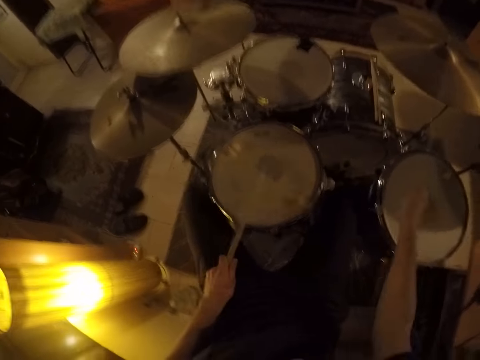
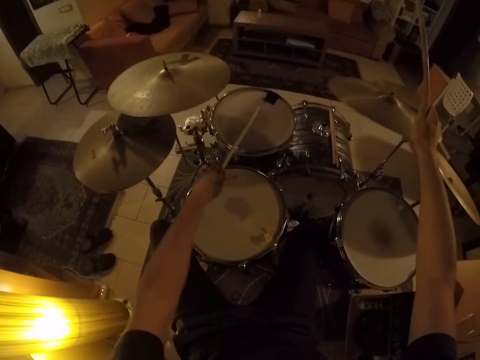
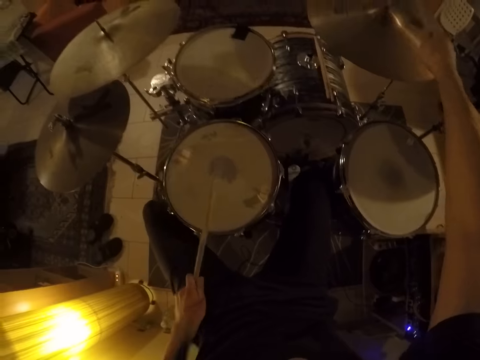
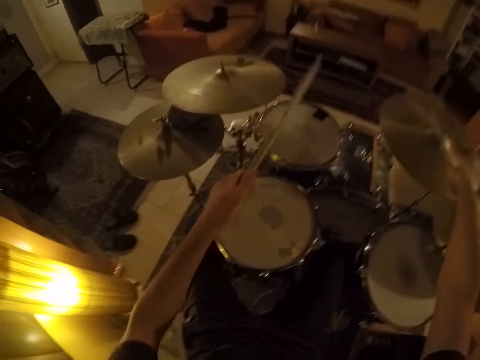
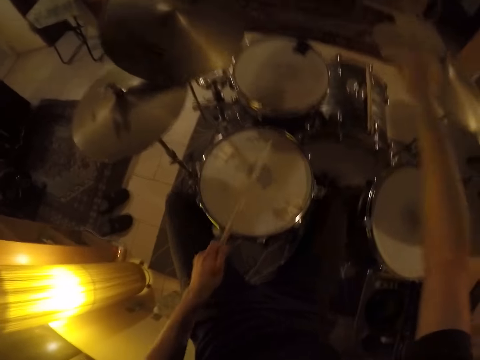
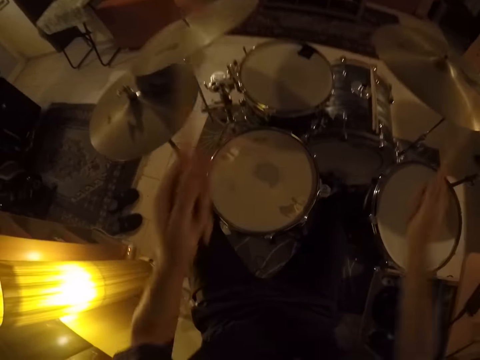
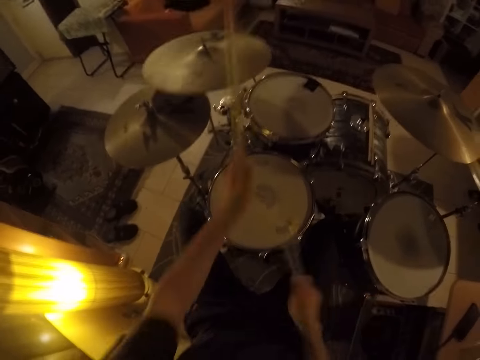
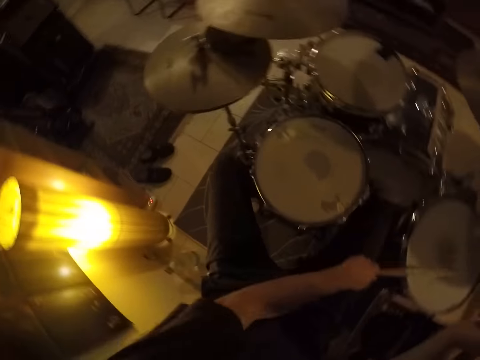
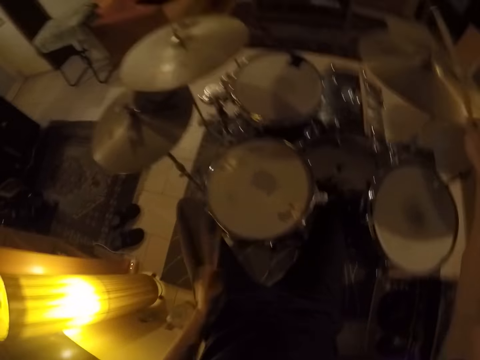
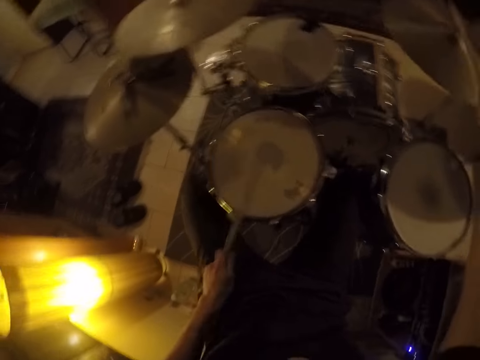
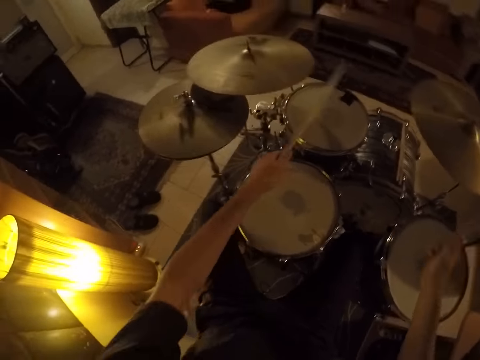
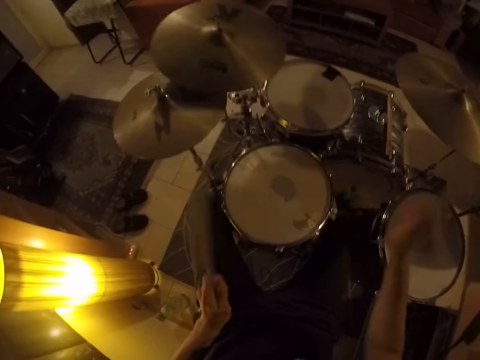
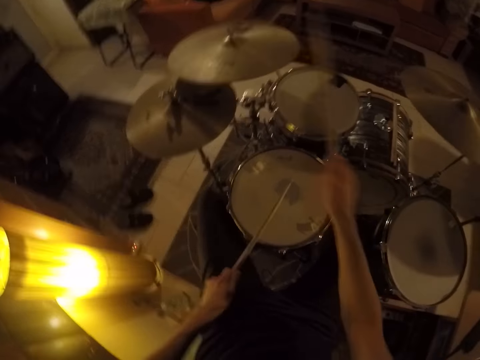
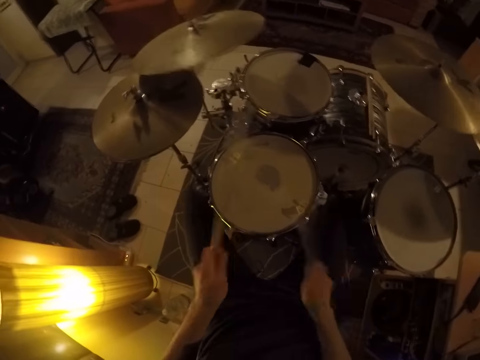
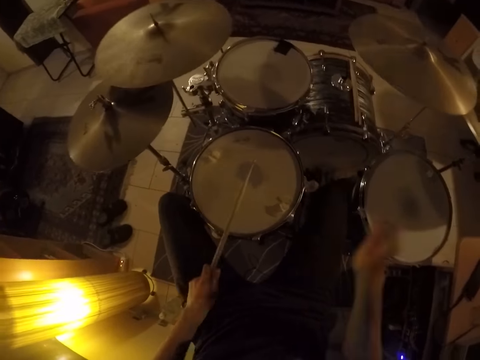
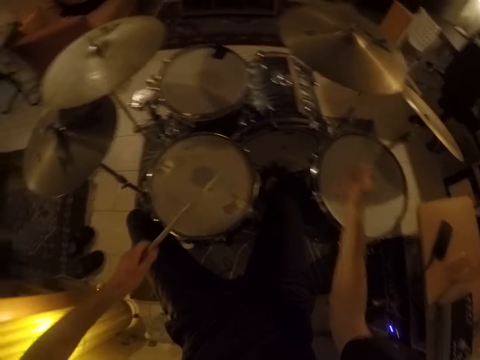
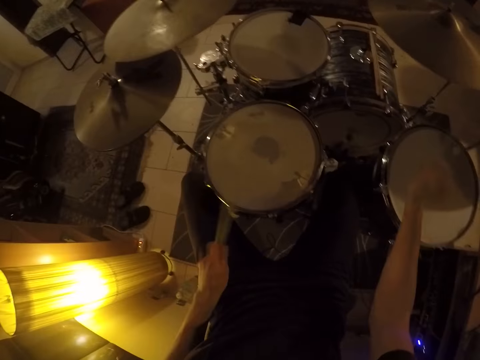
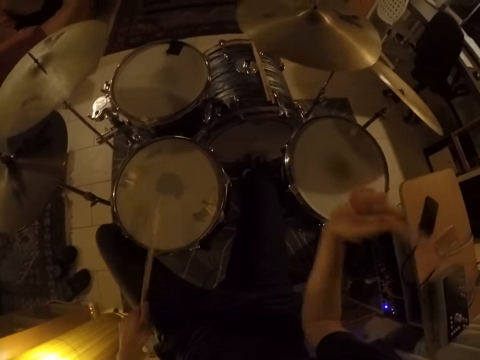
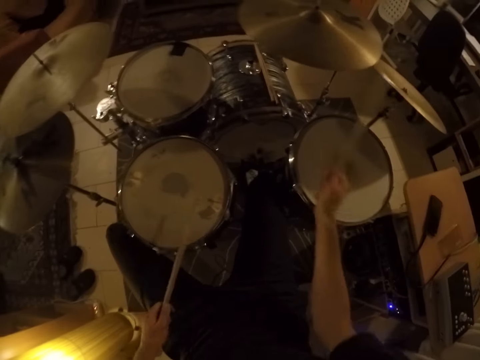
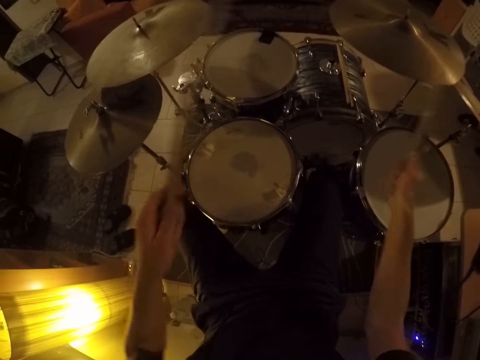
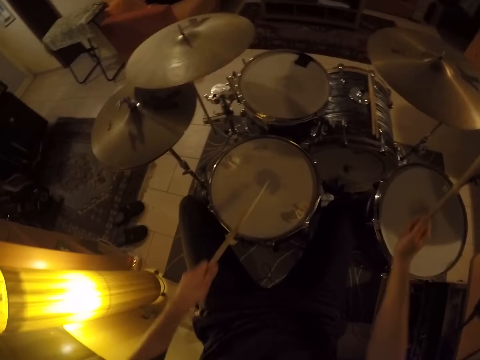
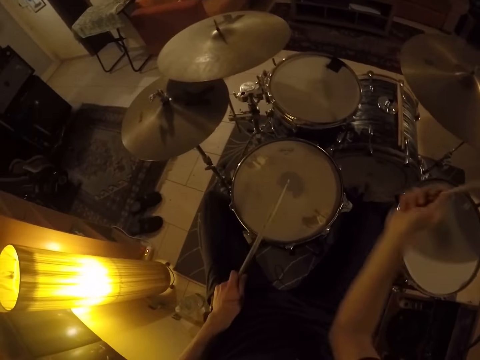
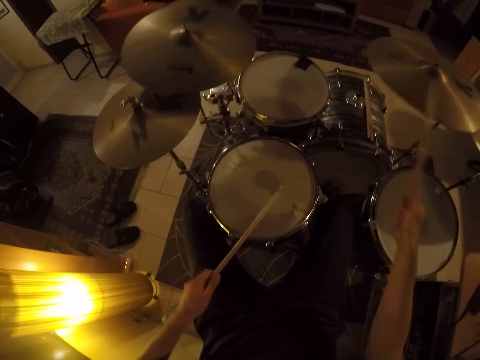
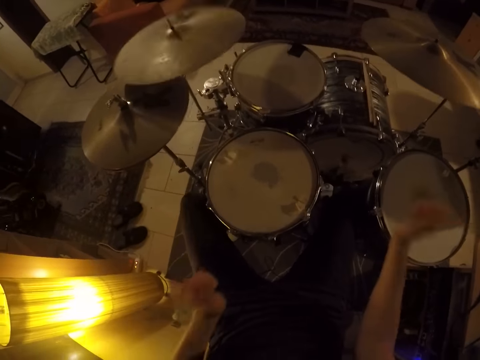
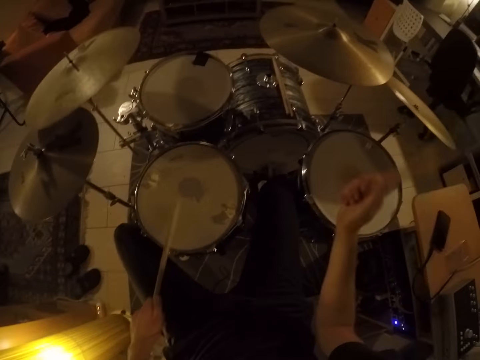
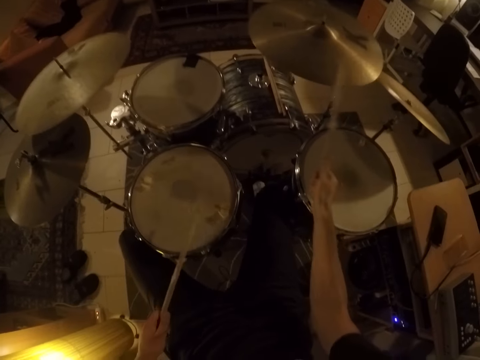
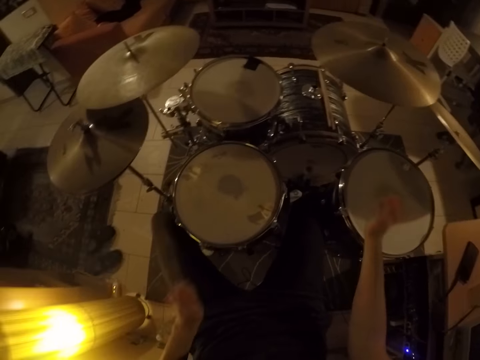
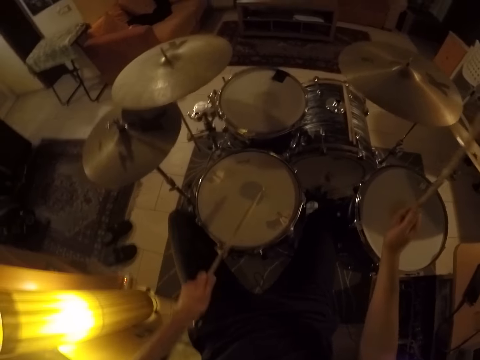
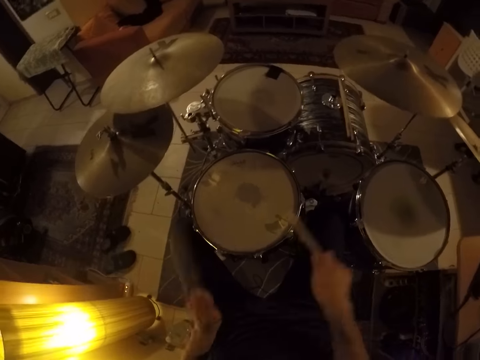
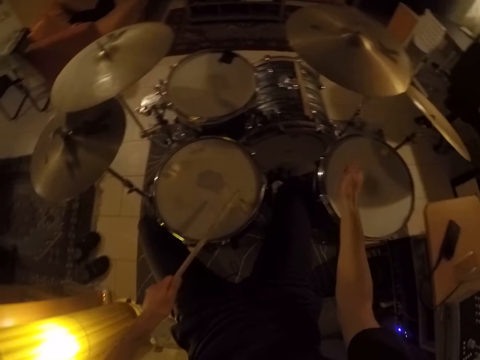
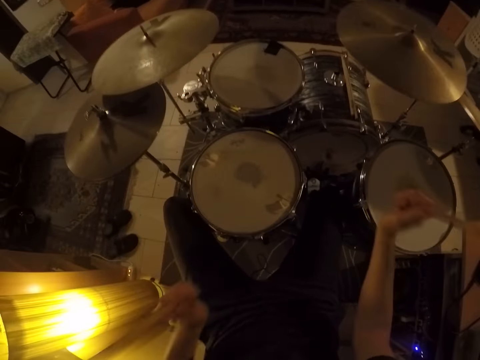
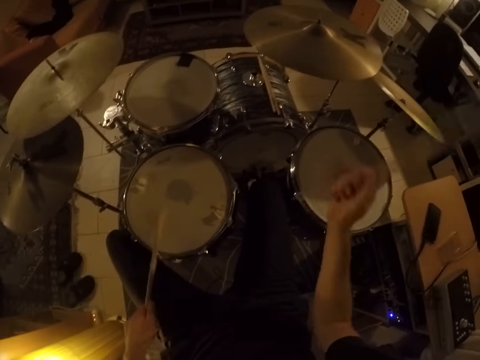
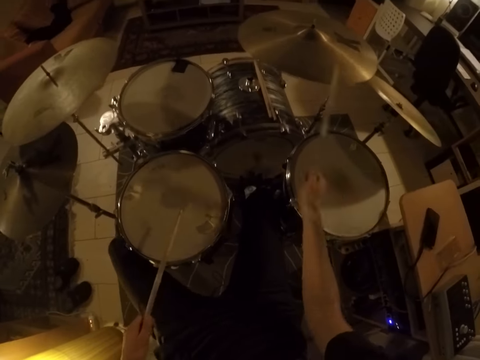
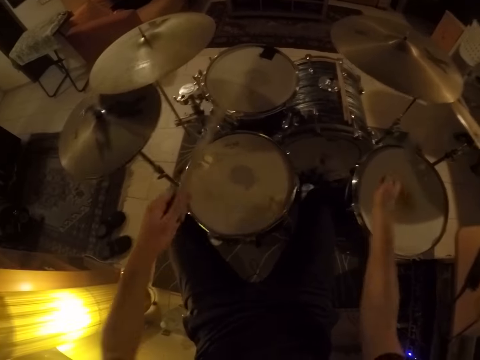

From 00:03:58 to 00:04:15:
The camera wearer plays the crash cymbal with drum sticks. They play it repeatedly.

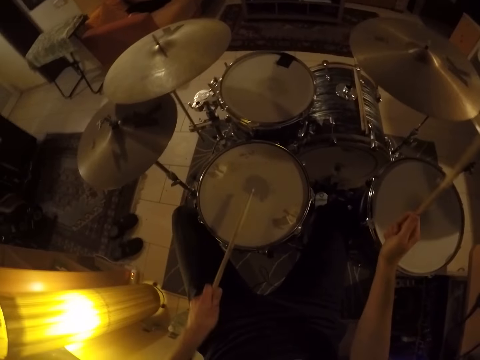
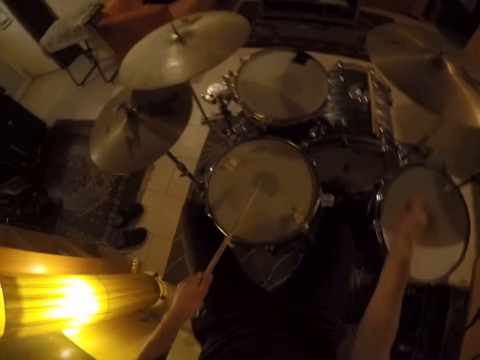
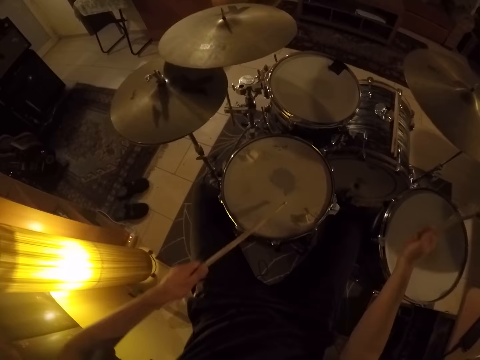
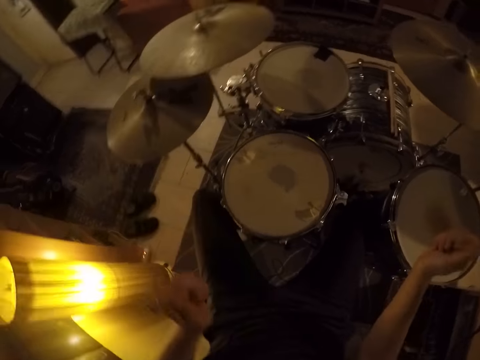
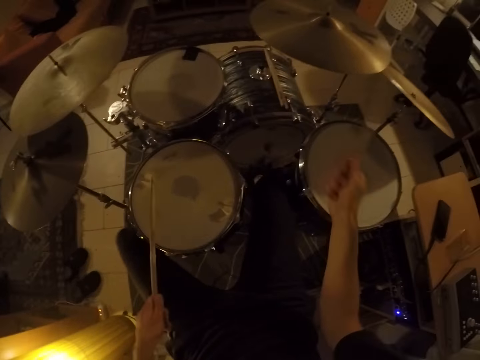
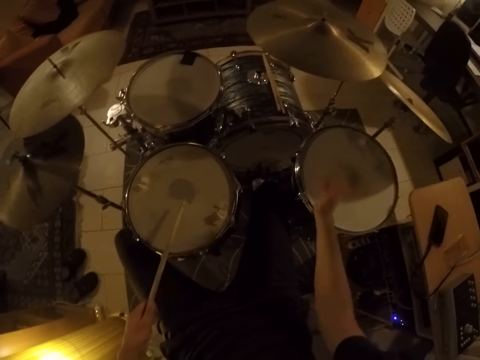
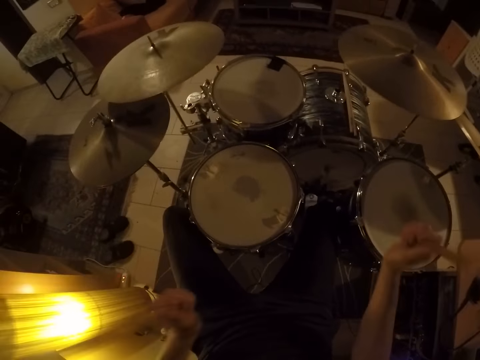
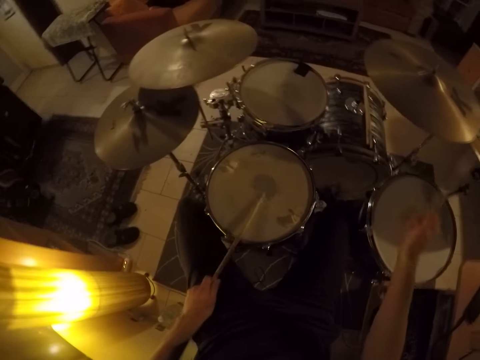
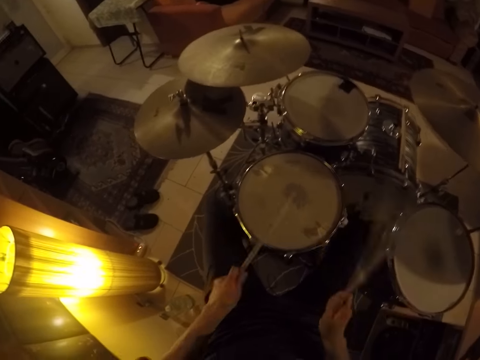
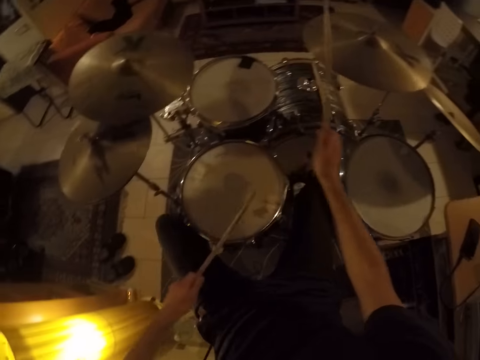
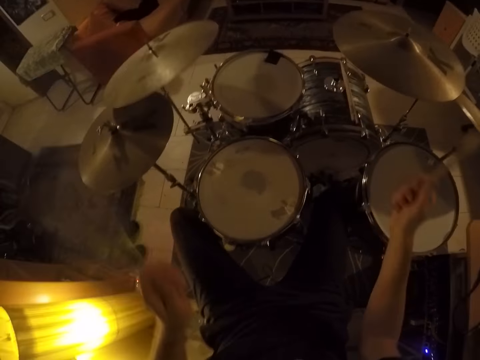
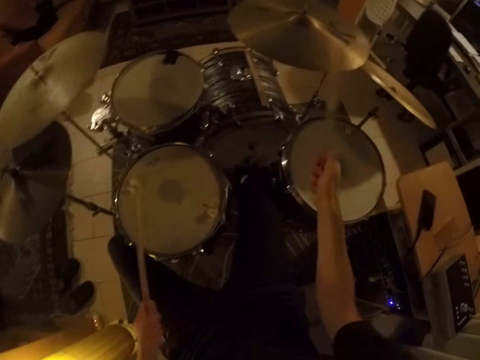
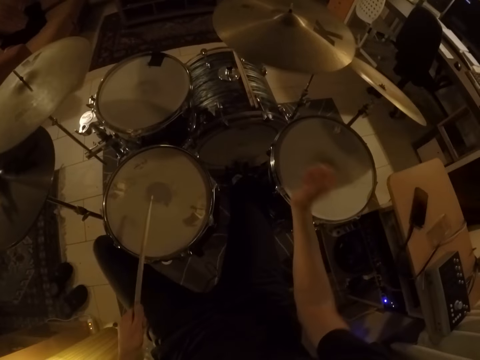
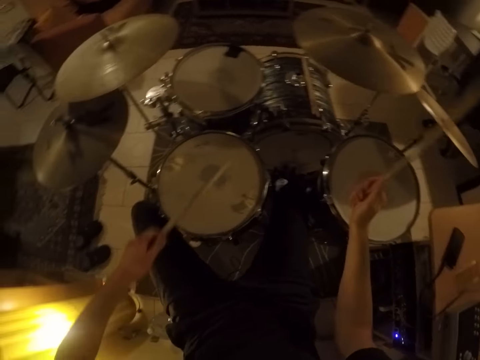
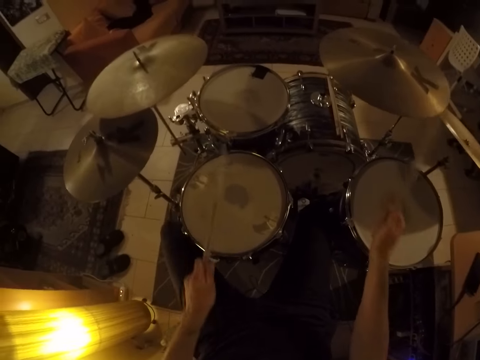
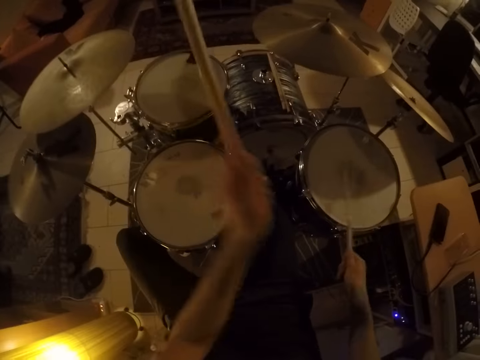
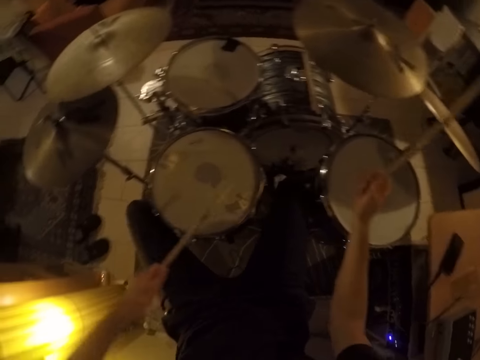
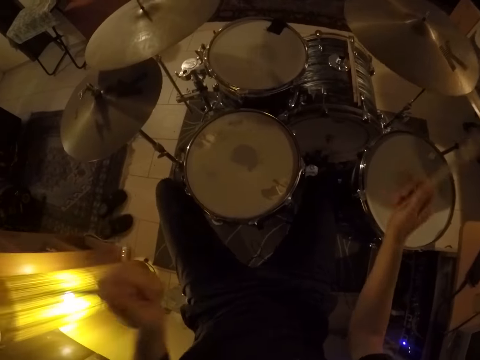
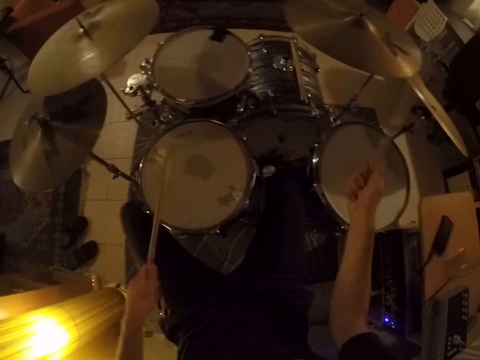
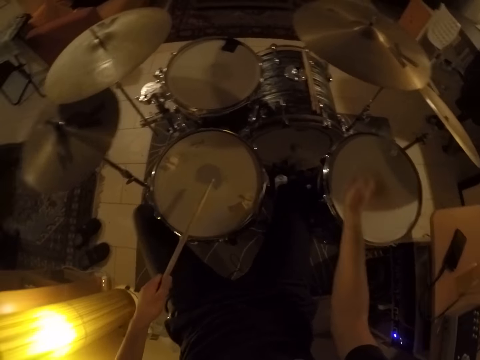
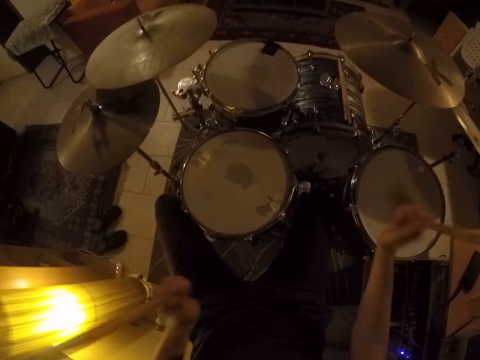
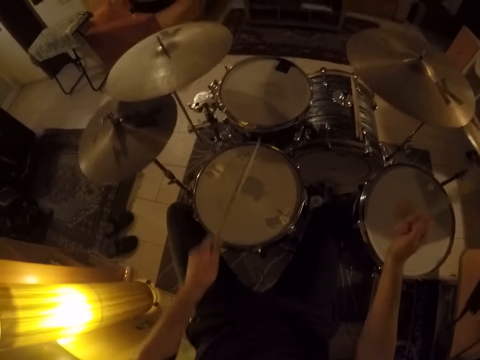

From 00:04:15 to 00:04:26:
The camera wearer plays the crash cymbal with drum sticks. They play it repeatedly.
